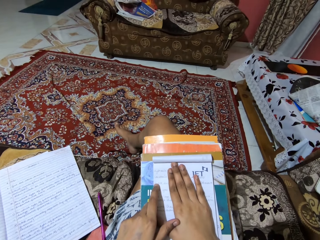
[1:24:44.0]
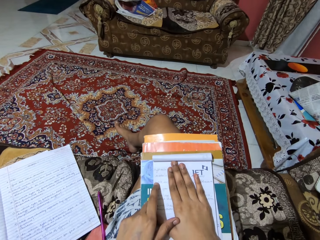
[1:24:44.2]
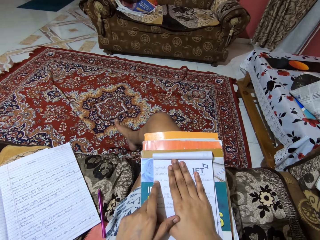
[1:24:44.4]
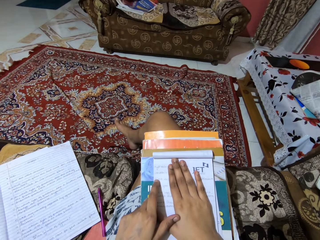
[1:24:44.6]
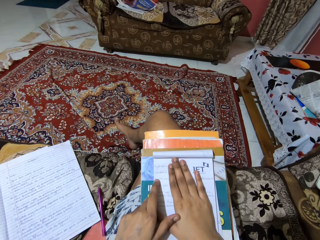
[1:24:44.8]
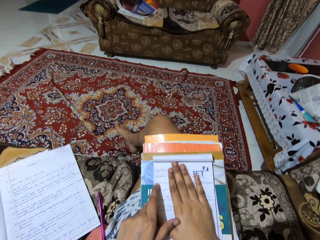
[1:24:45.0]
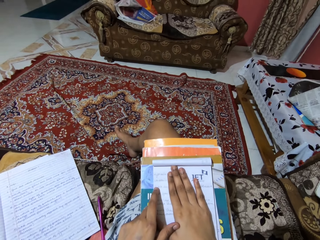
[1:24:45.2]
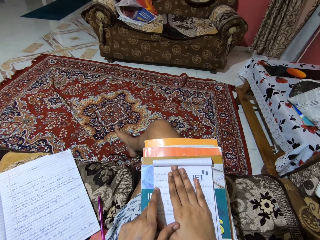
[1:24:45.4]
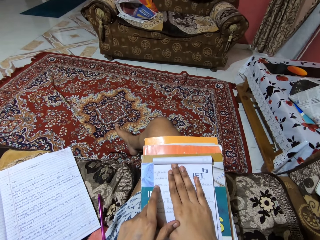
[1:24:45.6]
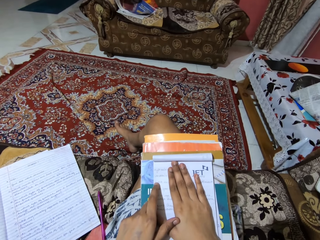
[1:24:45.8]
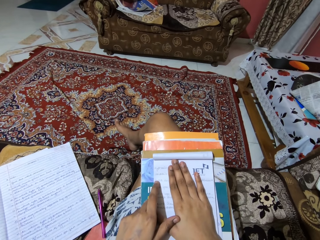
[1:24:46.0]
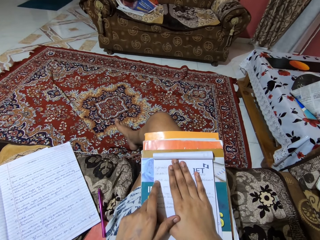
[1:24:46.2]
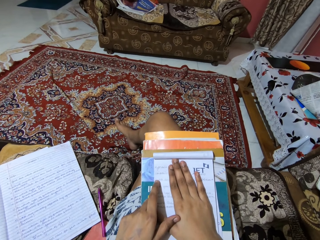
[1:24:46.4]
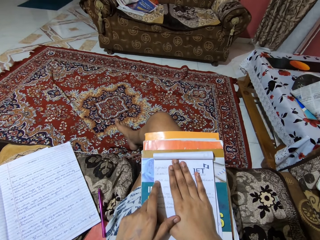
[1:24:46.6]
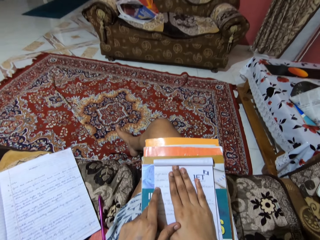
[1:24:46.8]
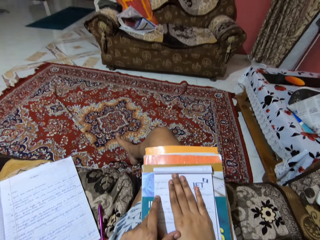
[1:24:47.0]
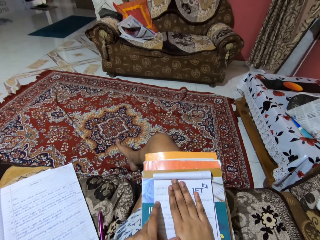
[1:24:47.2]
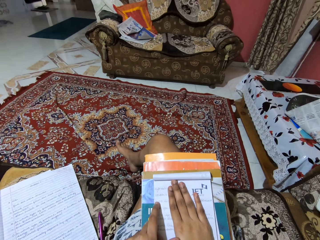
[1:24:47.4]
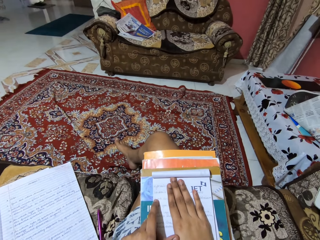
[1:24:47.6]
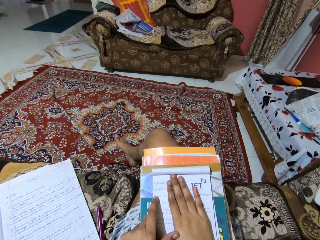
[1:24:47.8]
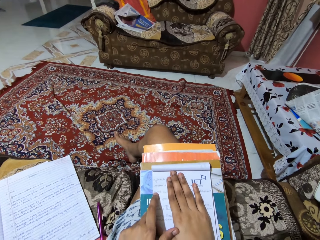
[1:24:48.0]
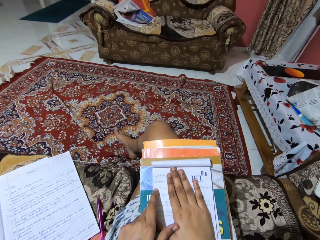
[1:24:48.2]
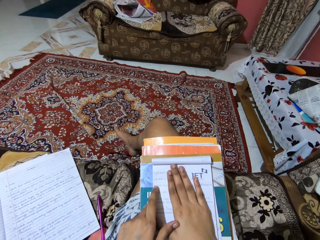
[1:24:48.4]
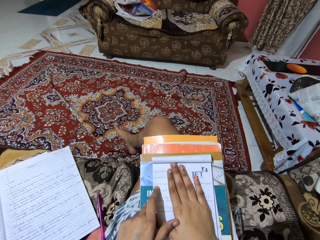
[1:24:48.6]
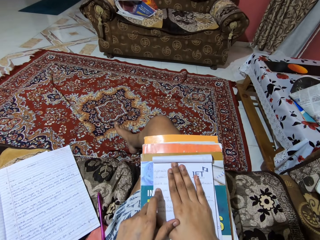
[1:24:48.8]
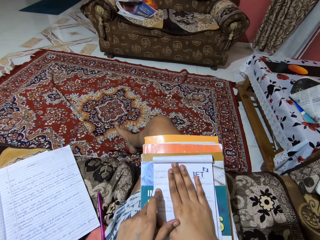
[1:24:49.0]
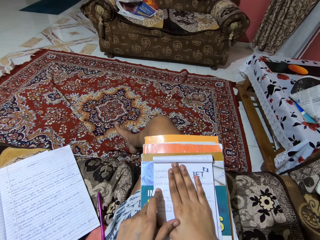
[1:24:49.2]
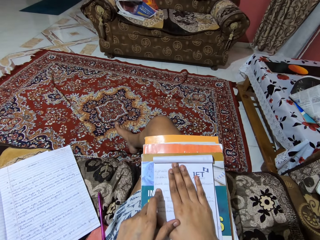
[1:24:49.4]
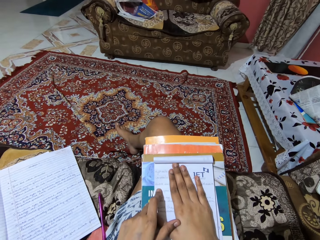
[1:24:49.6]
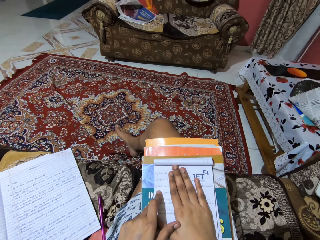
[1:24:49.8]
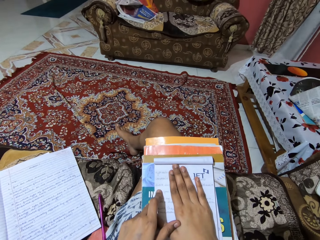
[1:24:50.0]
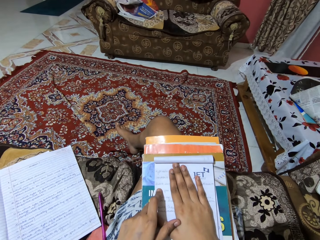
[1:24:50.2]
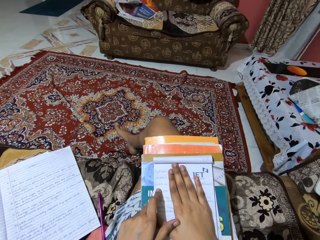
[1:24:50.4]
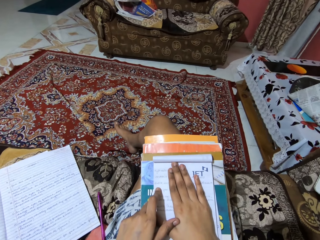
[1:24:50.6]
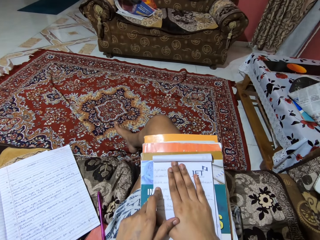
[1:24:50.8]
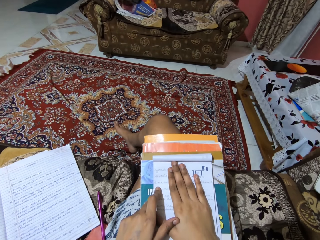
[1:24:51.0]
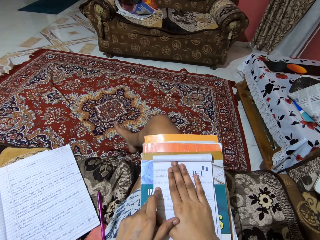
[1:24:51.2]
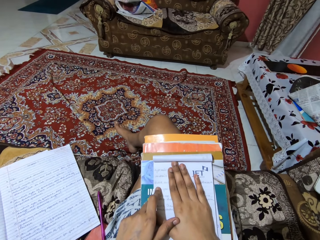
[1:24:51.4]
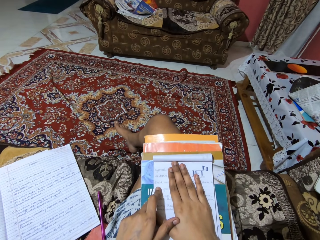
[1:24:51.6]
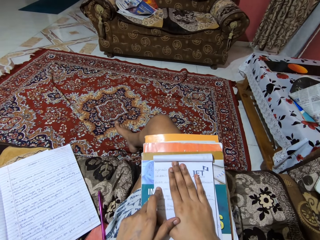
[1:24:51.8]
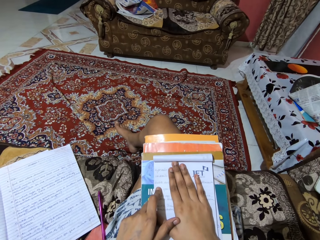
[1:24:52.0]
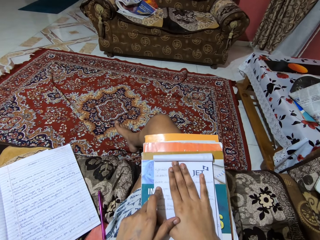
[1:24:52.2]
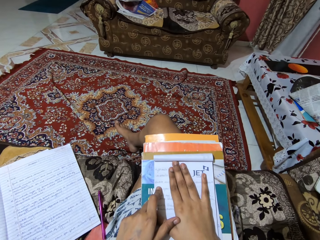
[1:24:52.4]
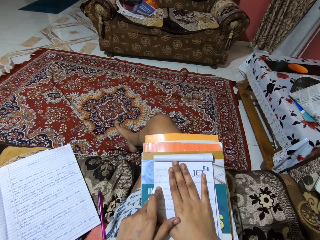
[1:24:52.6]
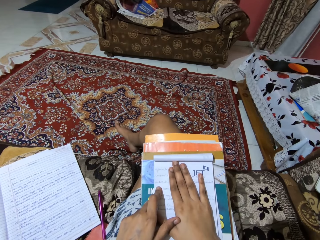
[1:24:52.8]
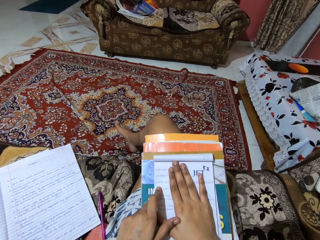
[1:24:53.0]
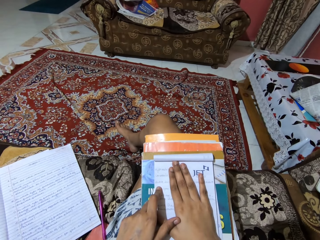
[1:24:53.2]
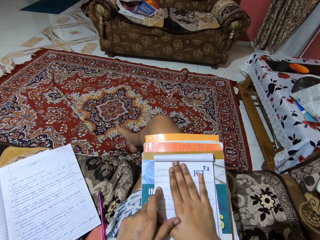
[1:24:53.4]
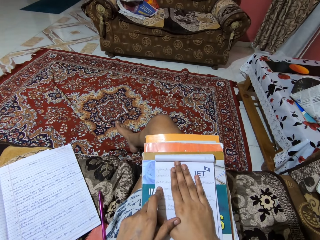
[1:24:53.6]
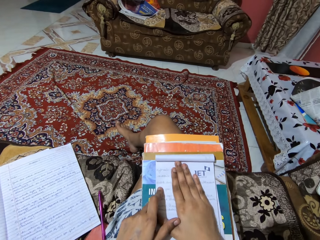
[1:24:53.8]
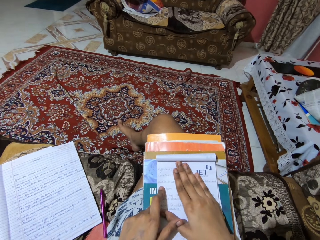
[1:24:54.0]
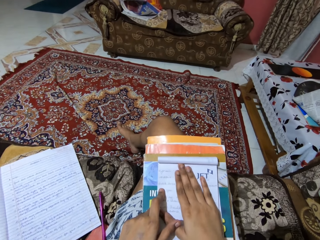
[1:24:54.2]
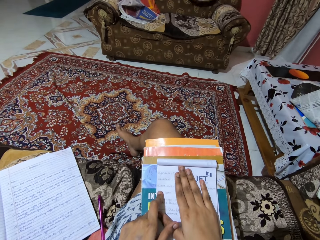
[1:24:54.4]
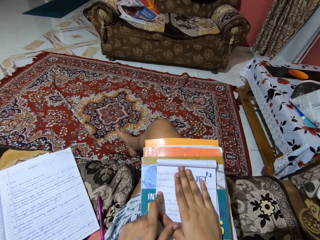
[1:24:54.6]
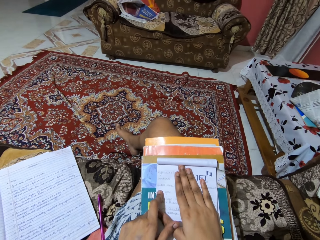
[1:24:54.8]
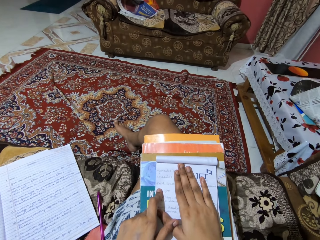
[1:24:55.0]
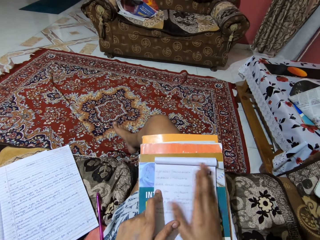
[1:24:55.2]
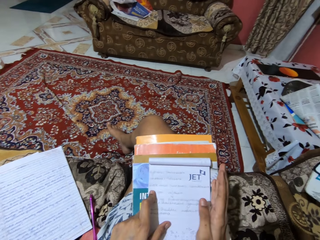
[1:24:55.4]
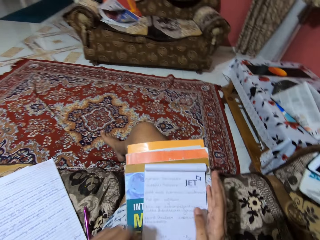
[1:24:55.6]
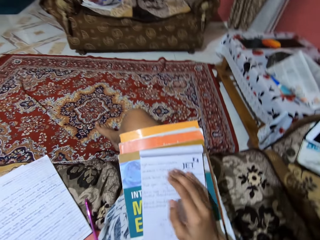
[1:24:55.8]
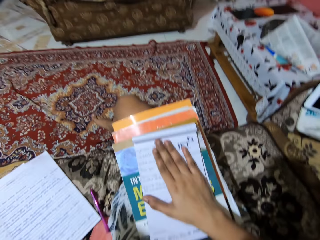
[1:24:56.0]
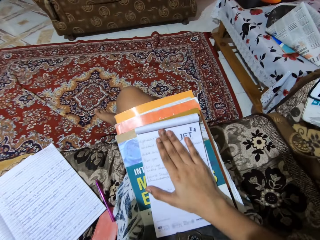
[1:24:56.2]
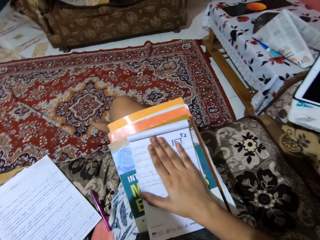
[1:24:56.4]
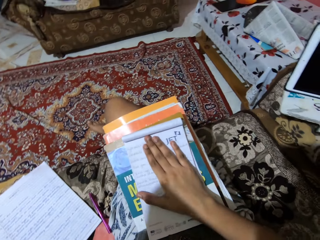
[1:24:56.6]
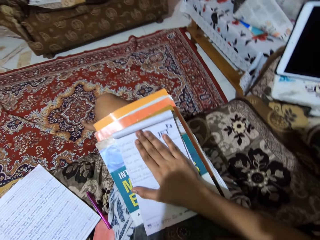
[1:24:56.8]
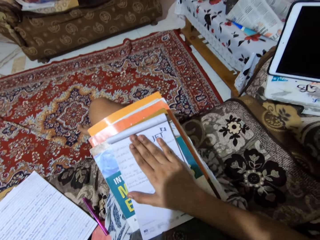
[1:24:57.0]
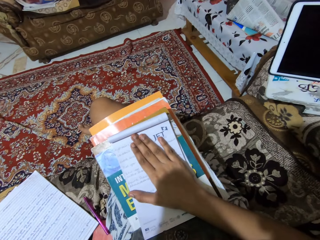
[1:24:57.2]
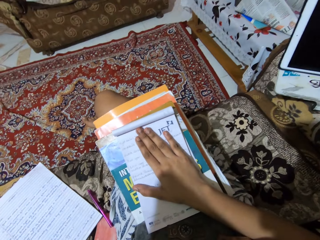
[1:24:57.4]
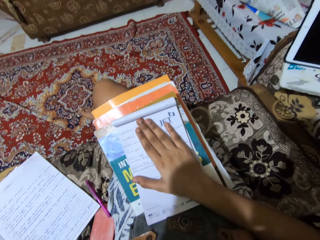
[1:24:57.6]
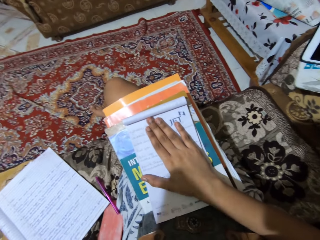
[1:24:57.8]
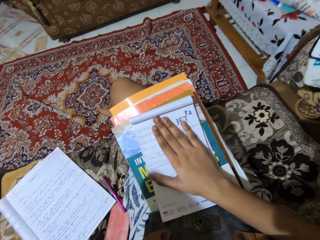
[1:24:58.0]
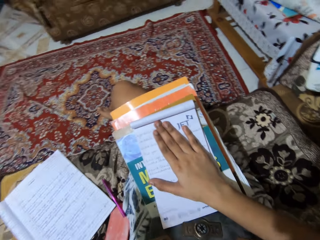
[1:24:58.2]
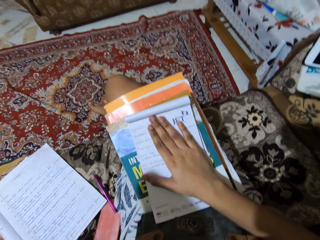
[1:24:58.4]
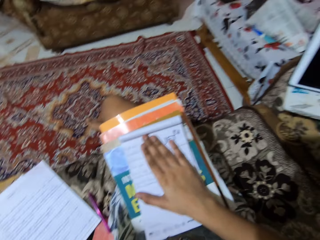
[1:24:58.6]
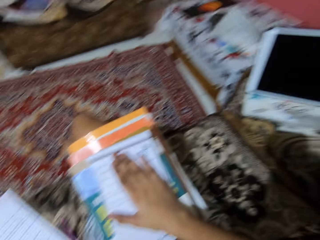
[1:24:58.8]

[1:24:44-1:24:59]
The camera wearer looks at the book. They read the book aloud.

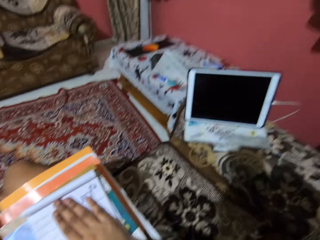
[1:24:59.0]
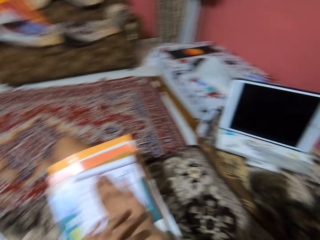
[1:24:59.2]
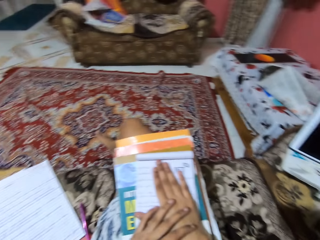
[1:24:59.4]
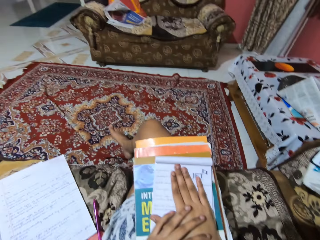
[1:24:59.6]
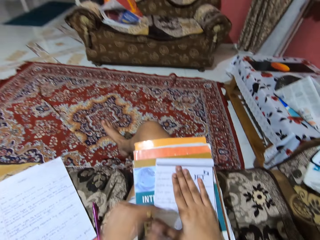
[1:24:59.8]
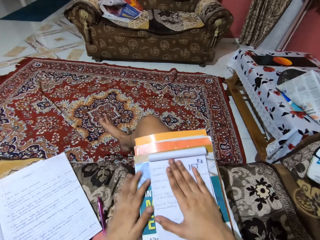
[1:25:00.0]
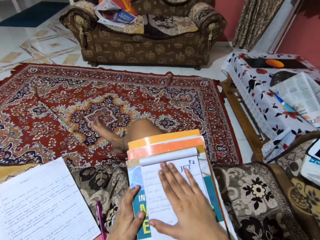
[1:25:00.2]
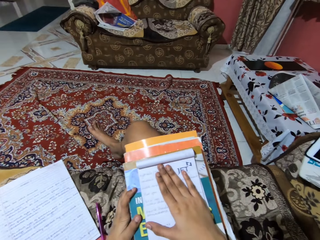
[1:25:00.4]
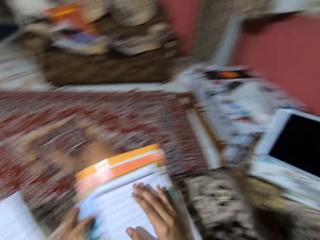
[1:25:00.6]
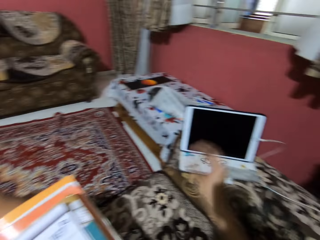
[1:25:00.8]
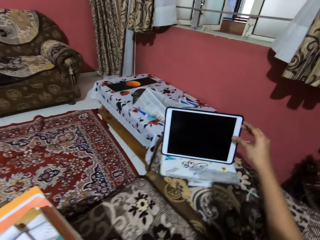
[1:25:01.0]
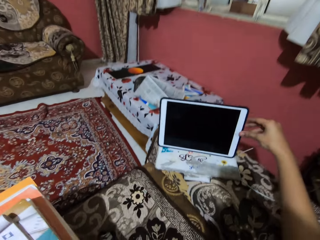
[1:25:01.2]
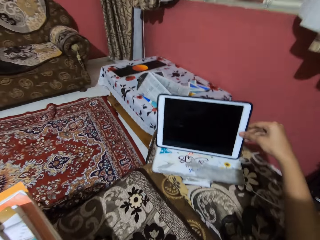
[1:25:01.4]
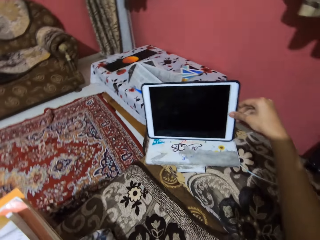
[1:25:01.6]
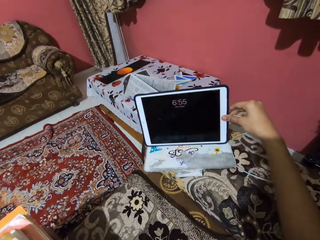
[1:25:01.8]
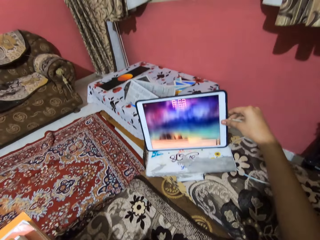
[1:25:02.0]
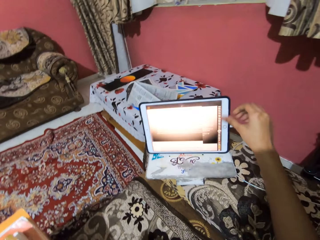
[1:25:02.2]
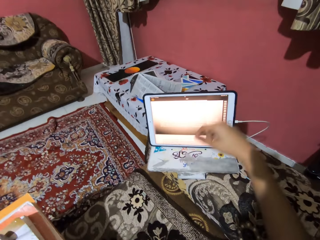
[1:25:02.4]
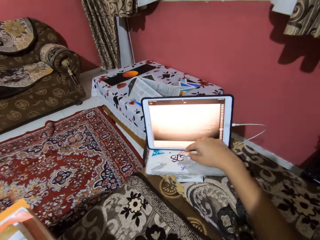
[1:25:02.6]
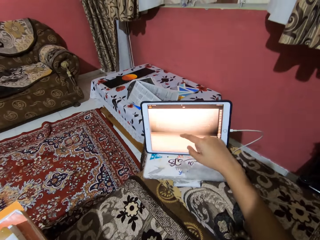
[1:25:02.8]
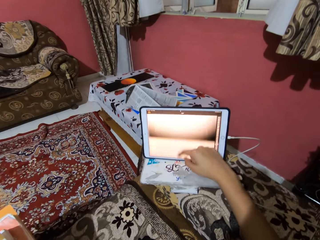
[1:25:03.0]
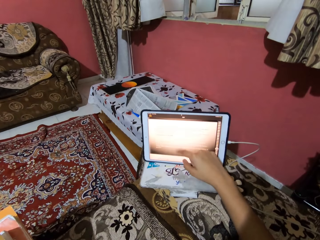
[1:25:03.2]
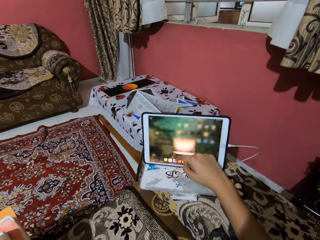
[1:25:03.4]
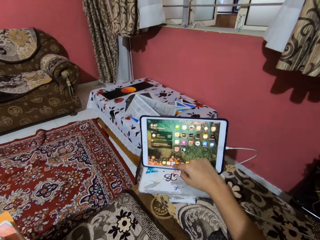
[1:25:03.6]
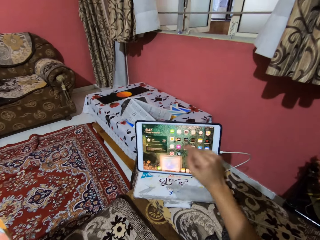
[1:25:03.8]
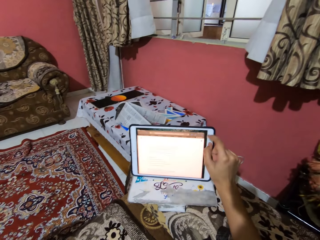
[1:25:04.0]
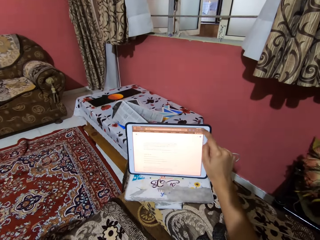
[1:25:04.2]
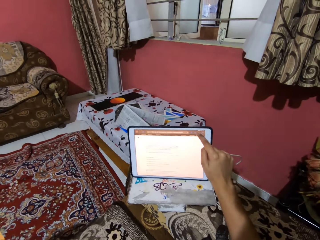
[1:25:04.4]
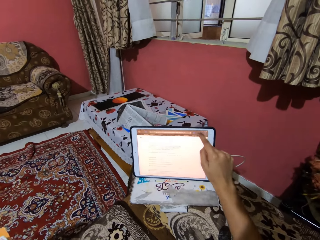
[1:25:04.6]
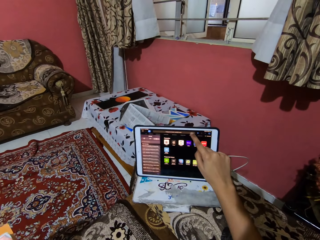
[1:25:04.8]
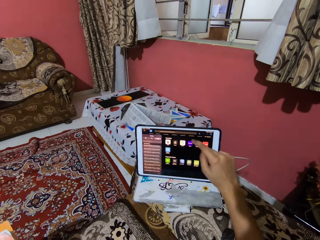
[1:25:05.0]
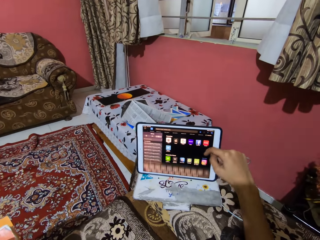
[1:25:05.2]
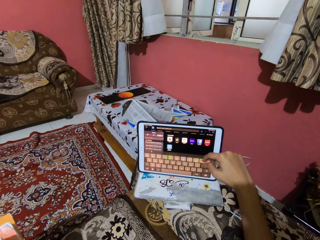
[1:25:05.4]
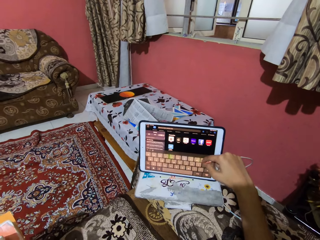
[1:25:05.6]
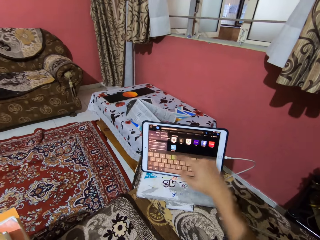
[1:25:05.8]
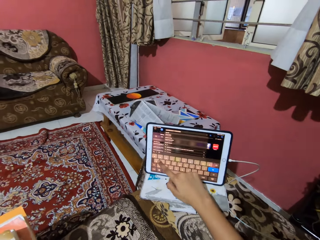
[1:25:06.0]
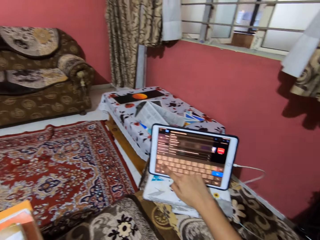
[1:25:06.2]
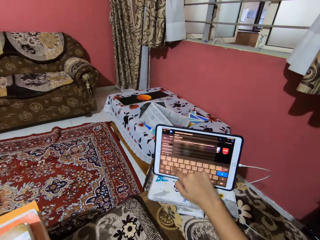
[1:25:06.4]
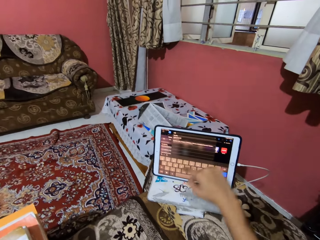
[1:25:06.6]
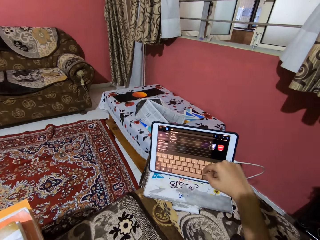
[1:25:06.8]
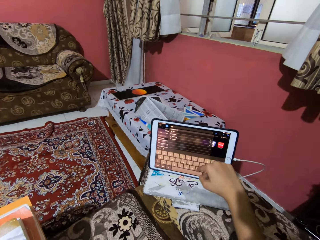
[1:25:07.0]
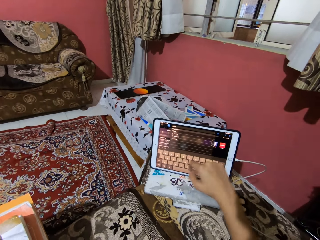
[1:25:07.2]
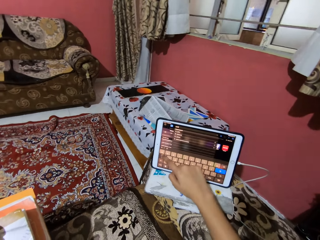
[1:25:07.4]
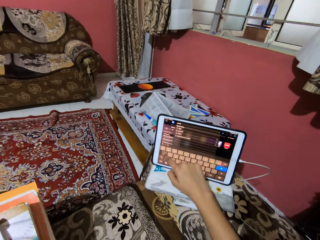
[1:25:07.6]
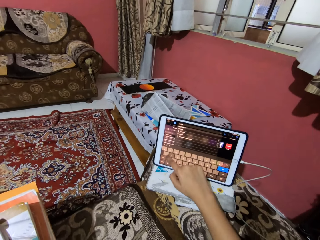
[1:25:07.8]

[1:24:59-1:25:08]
The camera wearer scrolls the phone. They unlock the tablet and operate the tablet.
